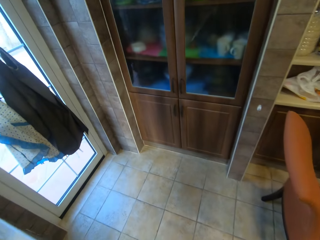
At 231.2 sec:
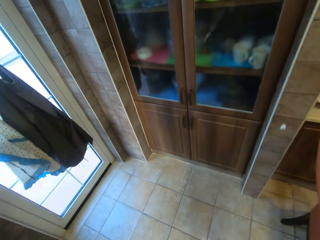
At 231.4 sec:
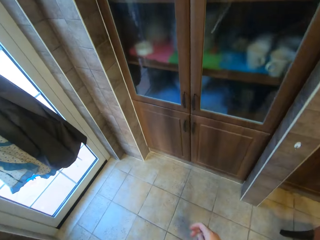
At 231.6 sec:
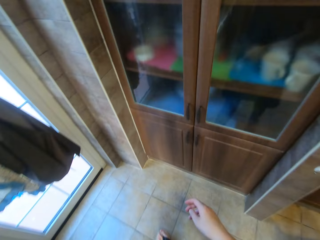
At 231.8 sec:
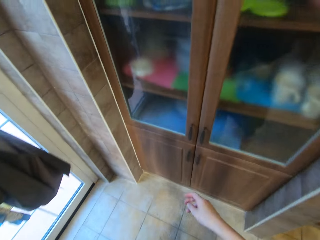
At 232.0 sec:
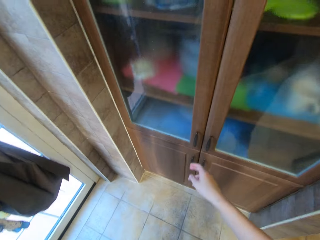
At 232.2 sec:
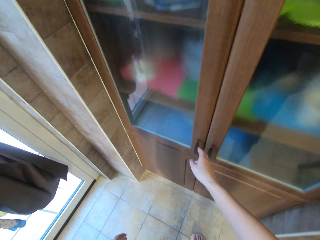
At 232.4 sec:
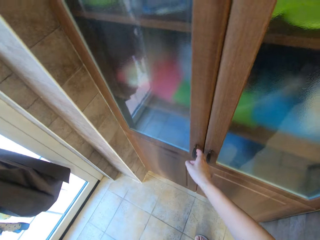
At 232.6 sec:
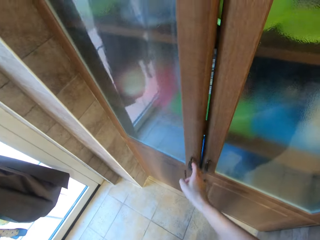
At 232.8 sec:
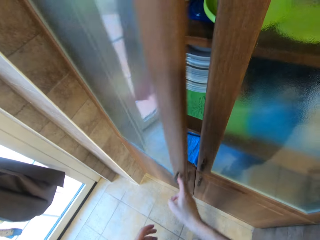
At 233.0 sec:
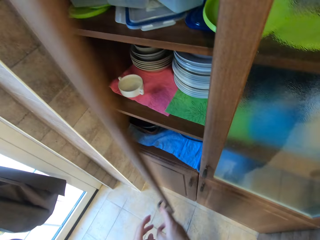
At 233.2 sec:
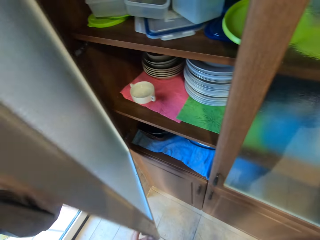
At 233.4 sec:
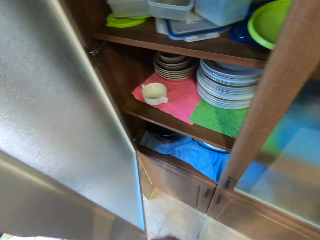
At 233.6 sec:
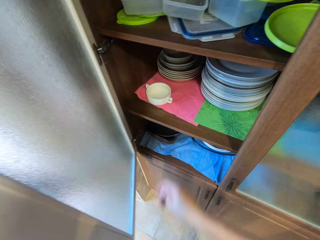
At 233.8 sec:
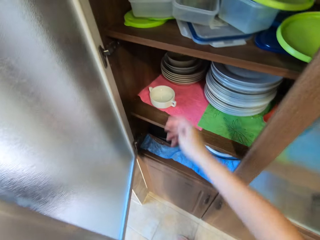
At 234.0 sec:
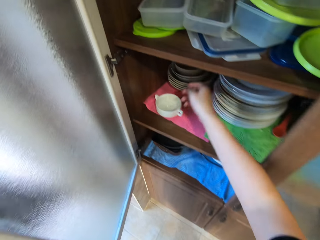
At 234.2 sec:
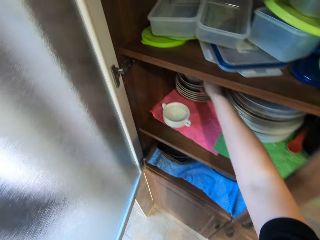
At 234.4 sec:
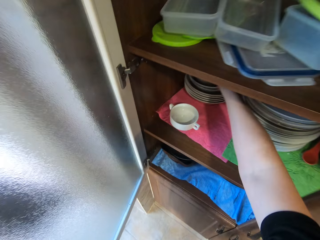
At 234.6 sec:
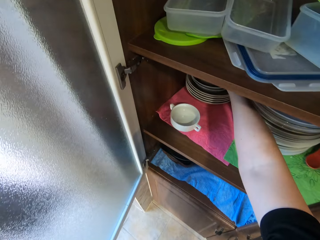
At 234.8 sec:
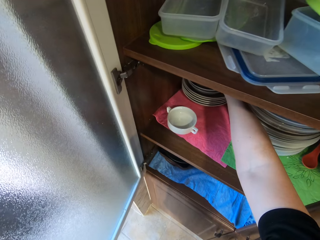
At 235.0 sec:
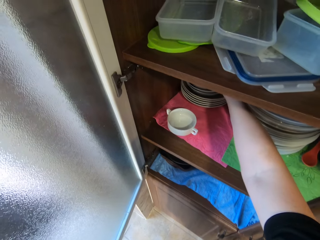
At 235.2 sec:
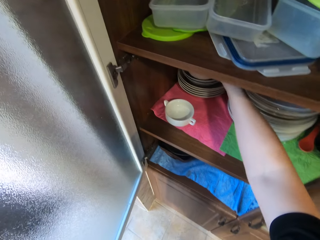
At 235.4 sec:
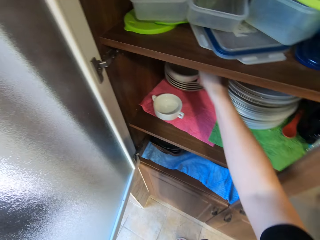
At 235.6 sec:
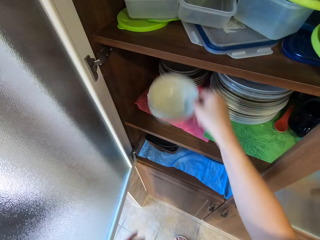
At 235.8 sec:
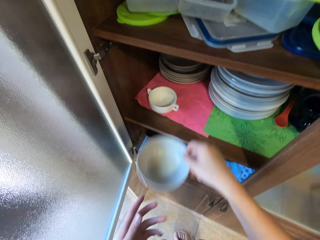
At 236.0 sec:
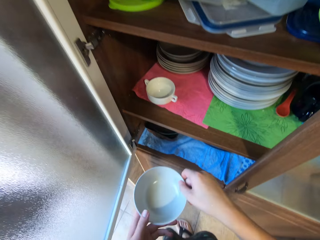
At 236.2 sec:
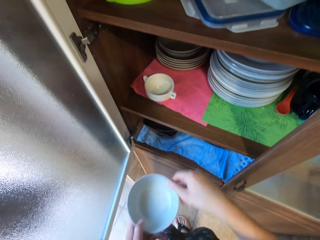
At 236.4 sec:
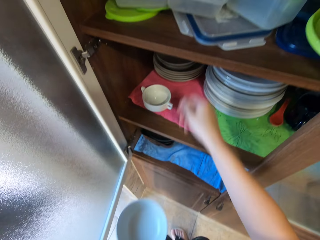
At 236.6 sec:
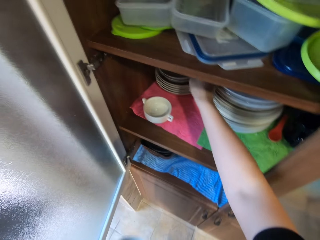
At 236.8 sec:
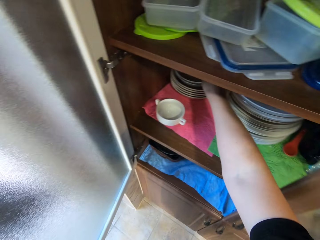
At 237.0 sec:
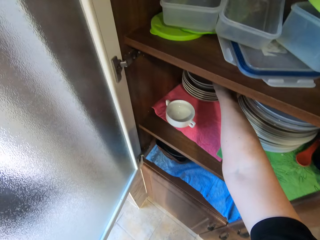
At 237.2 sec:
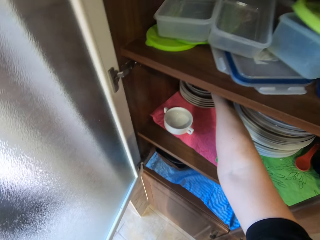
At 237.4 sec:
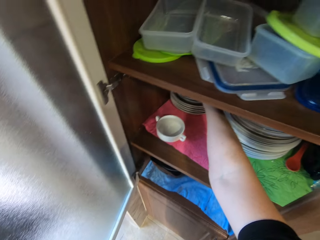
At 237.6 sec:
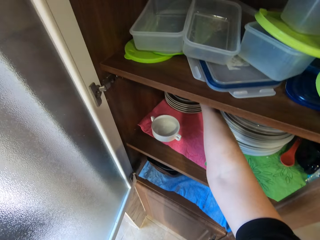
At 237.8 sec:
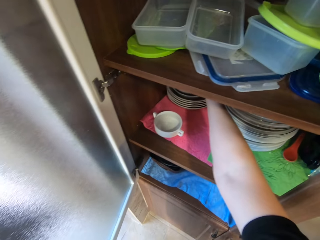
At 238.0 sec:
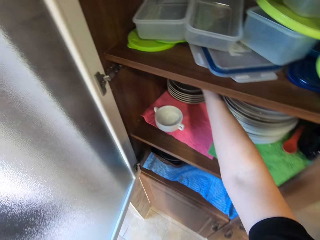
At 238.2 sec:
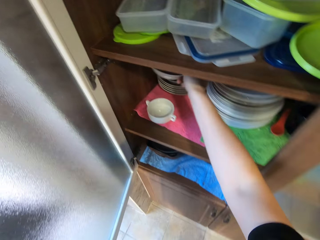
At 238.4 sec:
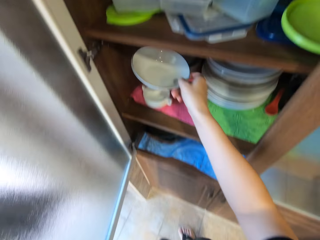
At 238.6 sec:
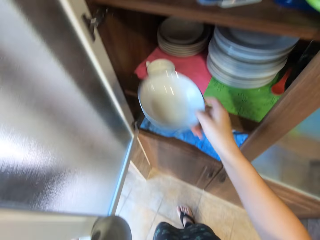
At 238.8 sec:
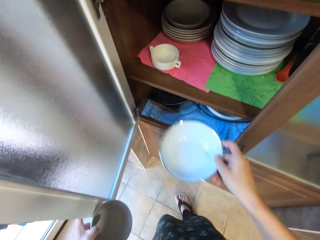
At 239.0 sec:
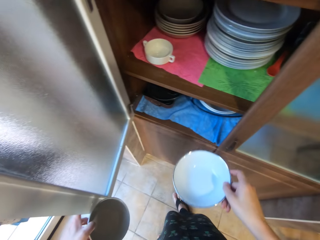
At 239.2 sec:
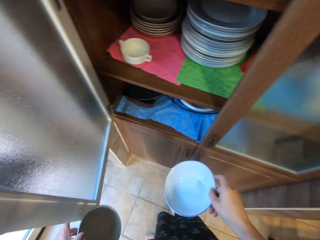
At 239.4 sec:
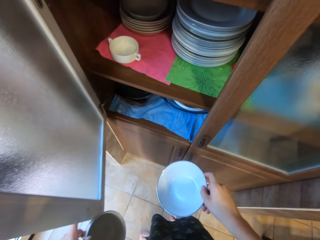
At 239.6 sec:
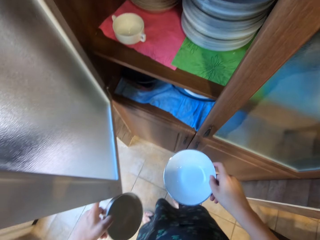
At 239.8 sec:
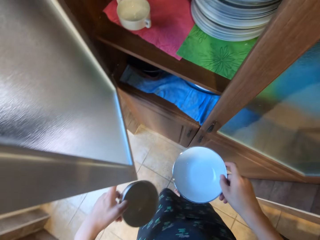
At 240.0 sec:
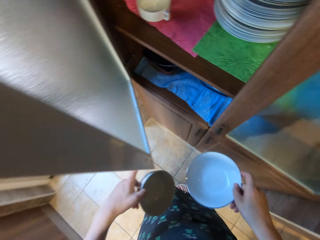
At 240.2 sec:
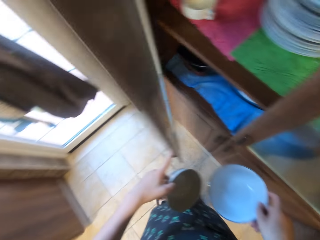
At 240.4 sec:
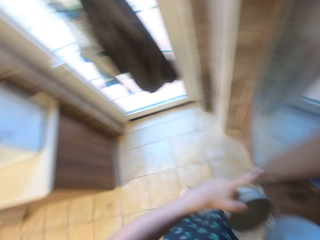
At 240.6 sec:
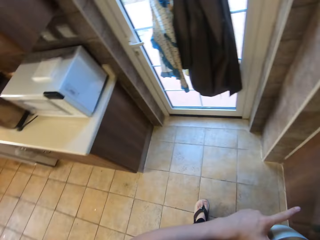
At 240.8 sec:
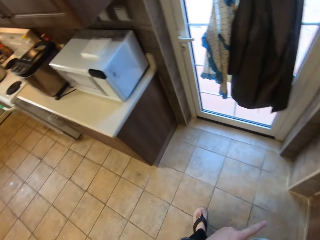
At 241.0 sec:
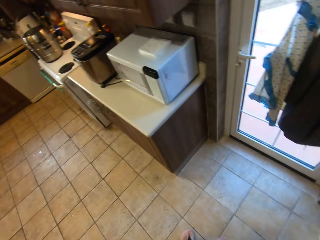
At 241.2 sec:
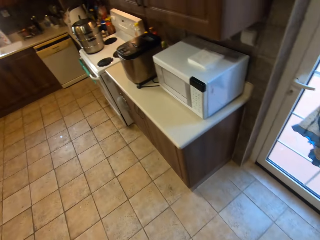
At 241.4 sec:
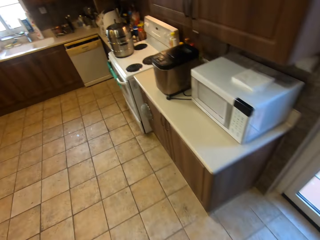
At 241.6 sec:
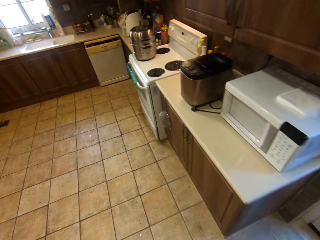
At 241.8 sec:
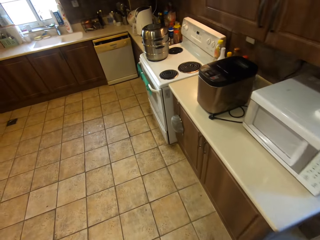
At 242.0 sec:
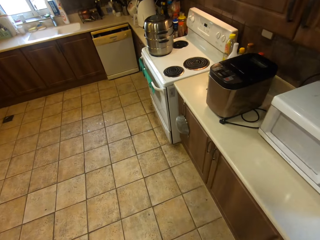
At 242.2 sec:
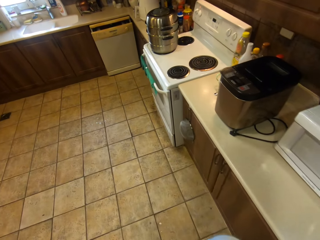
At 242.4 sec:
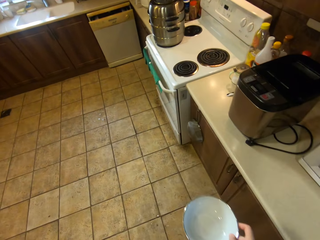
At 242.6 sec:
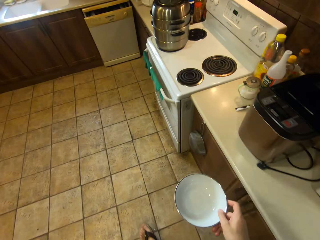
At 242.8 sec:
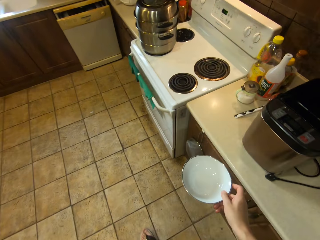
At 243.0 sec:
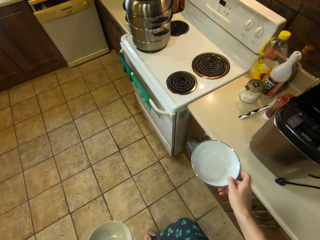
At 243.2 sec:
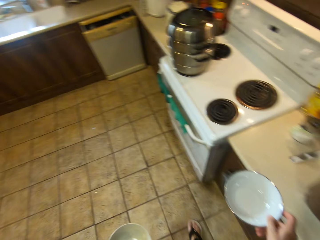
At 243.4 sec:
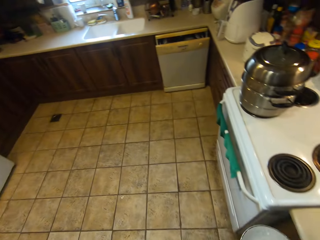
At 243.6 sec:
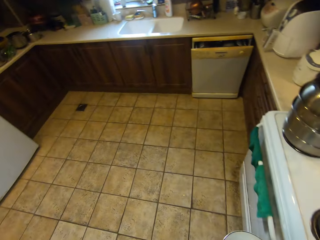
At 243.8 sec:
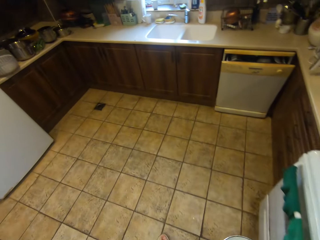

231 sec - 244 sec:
The camera wearer opens another cabinet or cupboard. They take two bowls from the cabinet. They close the cupboard.

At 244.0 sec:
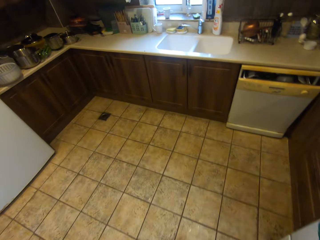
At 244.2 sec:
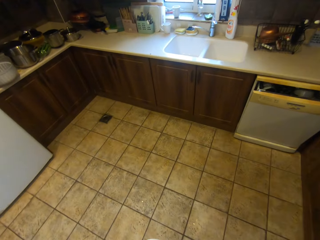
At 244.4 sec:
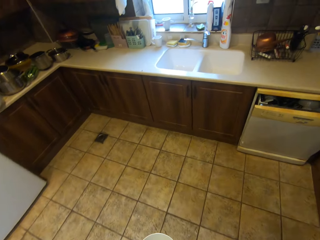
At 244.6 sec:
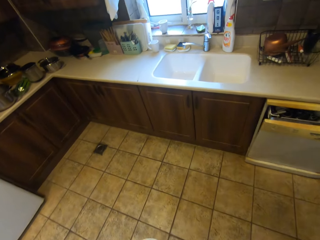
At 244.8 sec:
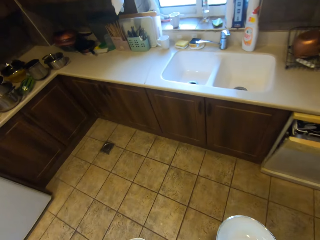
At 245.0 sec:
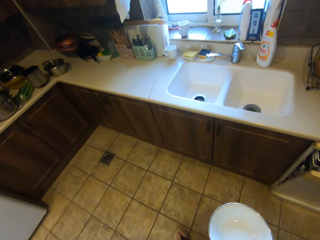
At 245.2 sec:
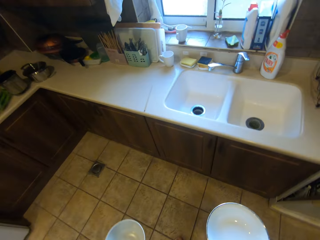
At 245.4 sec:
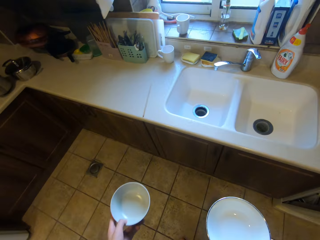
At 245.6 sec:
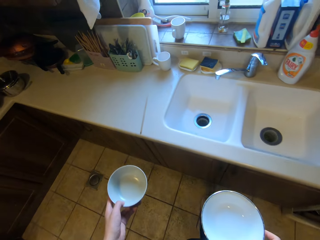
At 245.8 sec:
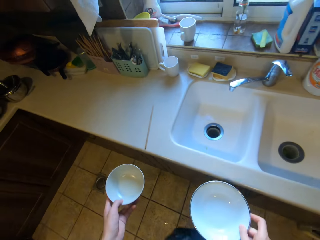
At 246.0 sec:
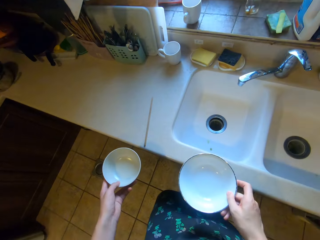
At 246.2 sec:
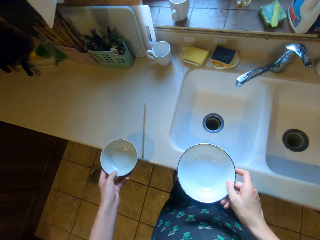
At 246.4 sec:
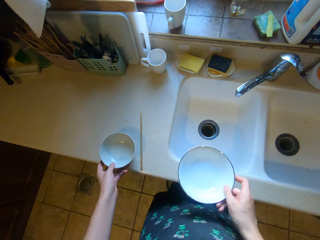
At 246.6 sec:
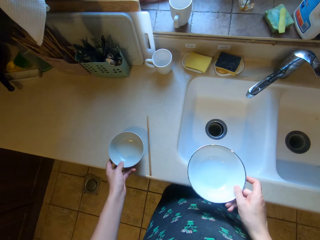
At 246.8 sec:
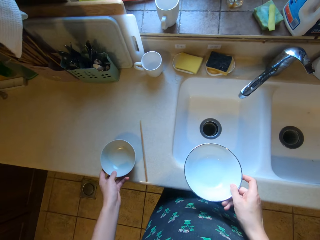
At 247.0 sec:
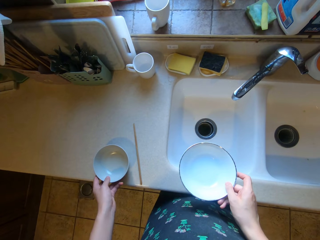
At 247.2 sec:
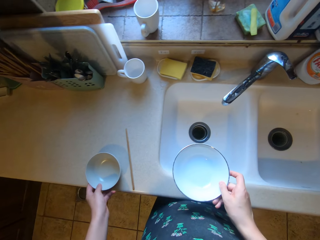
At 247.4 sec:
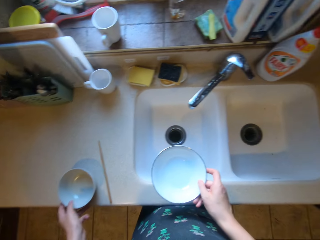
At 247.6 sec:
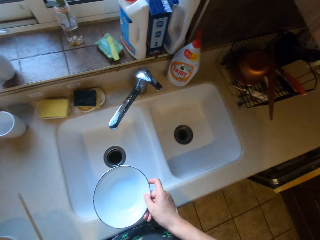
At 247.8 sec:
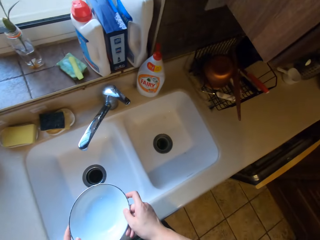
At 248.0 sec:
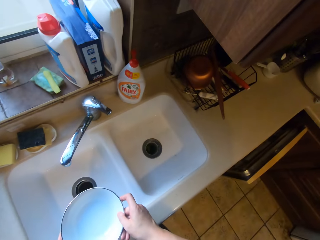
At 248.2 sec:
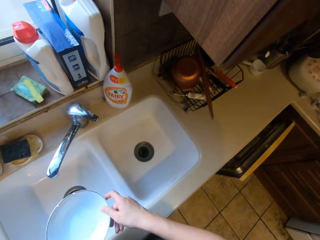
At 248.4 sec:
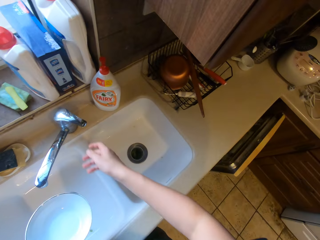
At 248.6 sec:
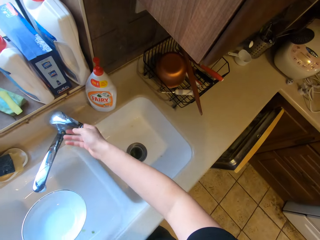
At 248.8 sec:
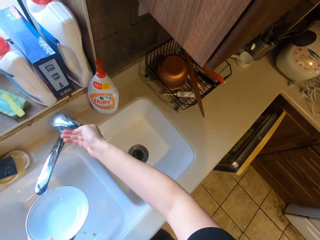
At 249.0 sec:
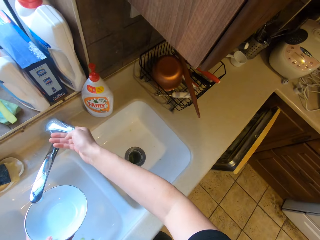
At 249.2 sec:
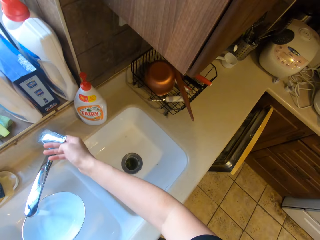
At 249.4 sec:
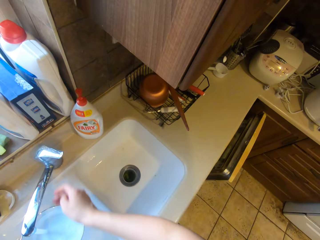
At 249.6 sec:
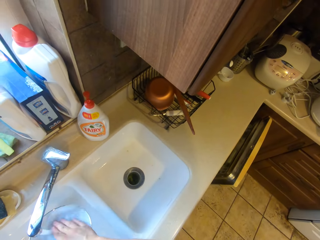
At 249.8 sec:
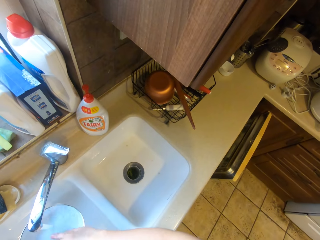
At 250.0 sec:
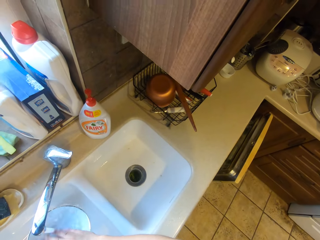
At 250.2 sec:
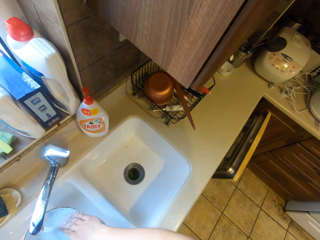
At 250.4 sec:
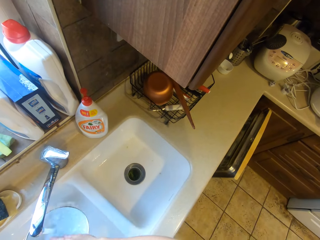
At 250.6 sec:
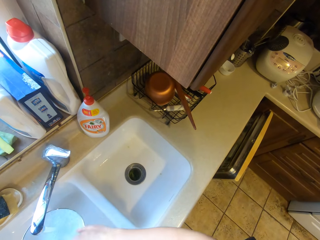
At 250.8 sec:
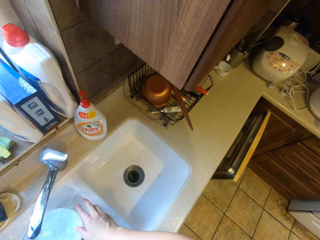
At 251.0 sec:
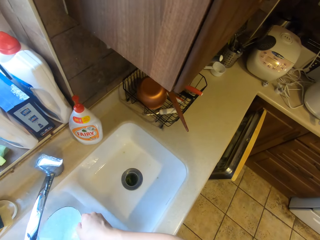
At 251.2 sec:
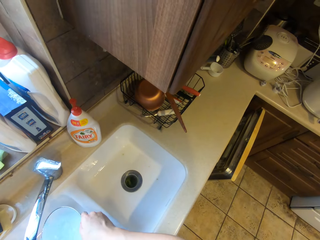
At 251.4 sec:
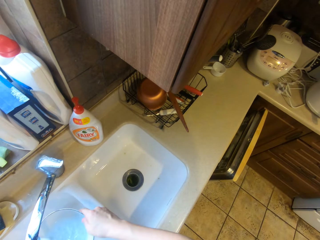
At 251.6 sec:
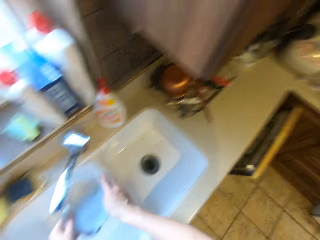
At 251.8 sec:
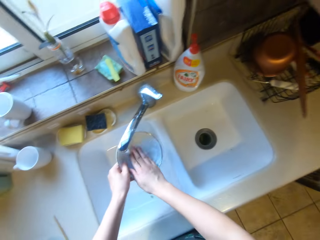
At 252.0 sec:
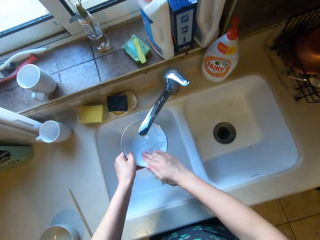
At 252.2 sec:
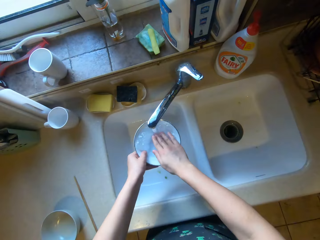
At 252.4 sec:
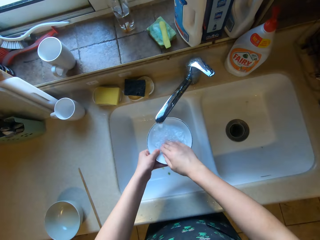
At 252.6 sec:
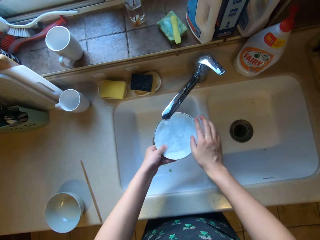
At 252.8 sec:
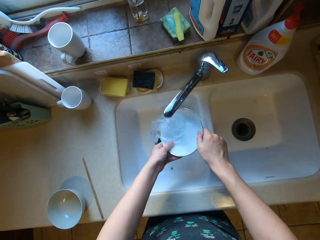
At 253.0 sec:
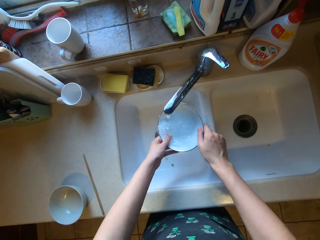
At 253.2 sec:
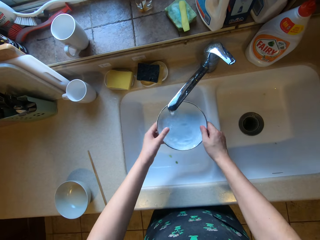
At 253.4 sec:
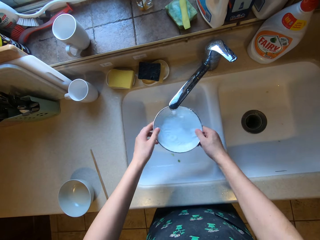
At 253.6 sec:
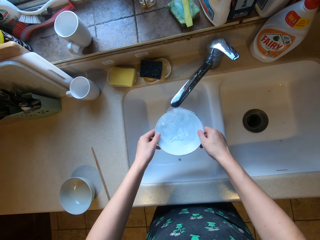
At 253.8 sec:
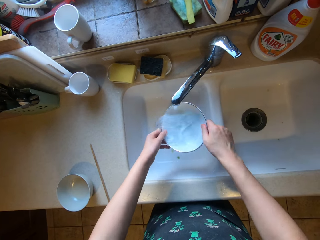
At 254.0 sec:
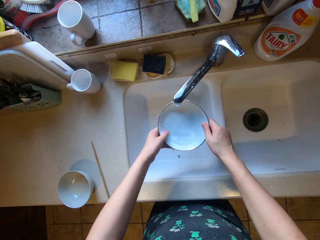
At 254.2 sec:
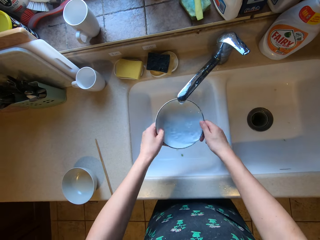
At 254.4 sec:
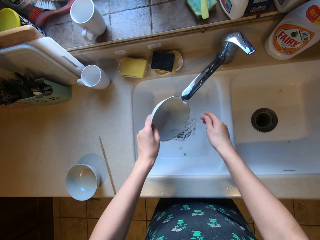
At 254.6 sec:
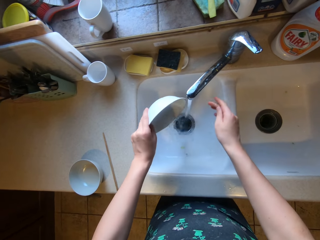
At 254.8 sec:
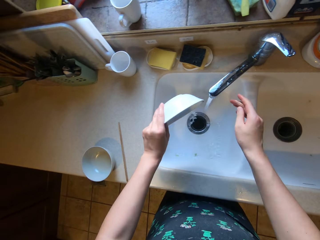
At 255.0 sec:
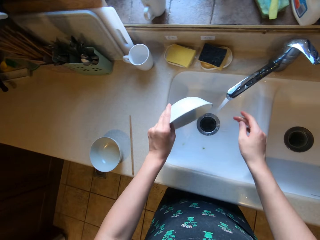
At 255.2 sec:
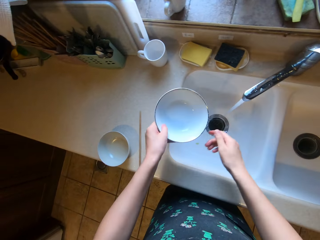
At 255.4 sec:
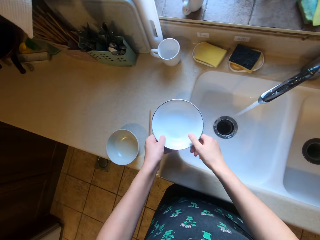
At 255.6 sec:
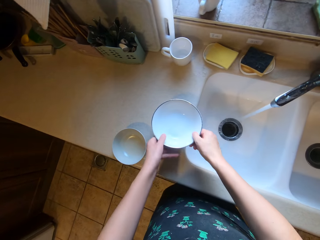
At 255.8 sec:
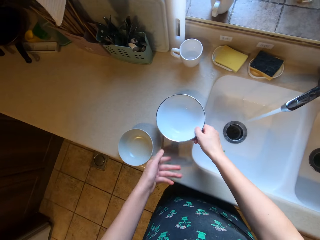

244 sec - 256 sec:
The camera wearer places the bowl on the kitchen bench. They rinse the bowls with the chopstick in the sink with water. They turn on the tap.
